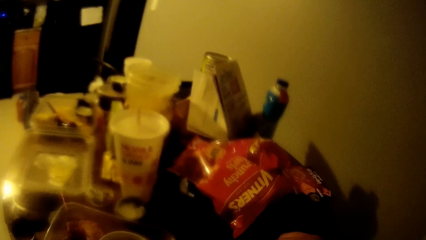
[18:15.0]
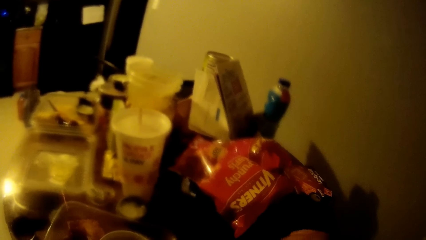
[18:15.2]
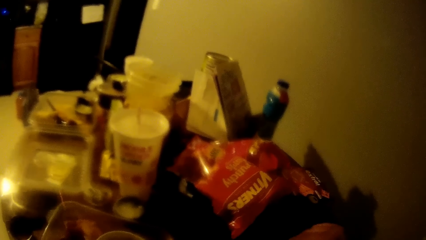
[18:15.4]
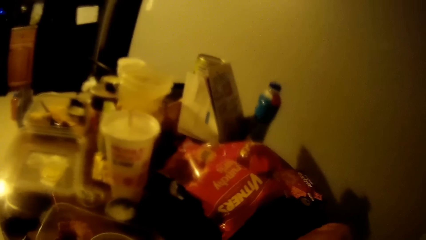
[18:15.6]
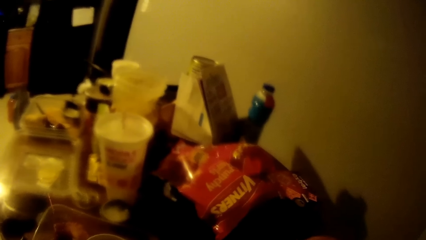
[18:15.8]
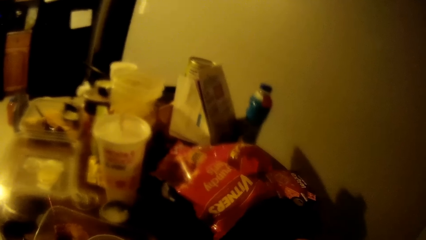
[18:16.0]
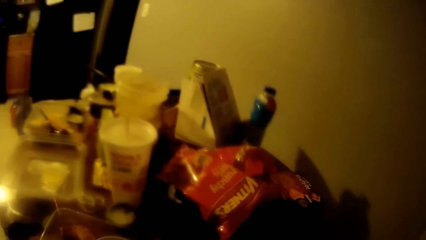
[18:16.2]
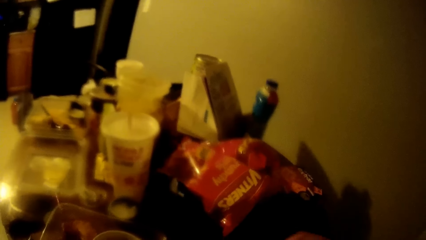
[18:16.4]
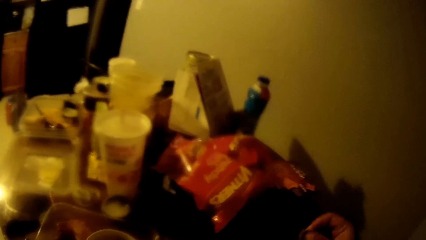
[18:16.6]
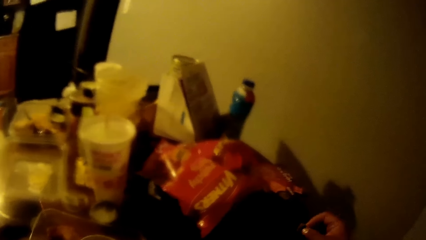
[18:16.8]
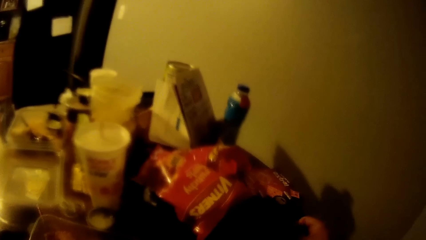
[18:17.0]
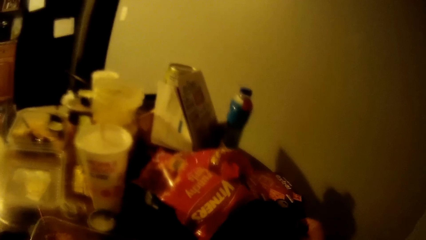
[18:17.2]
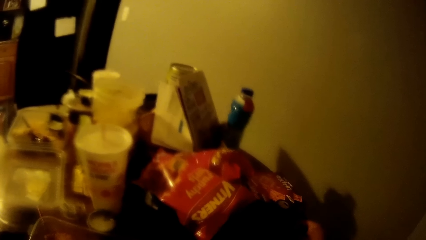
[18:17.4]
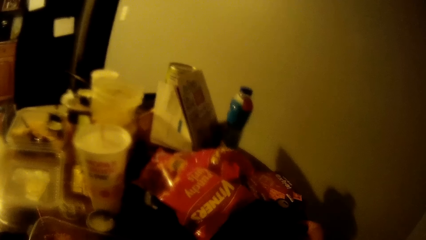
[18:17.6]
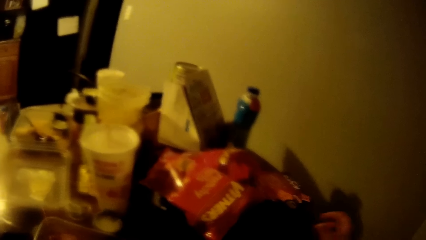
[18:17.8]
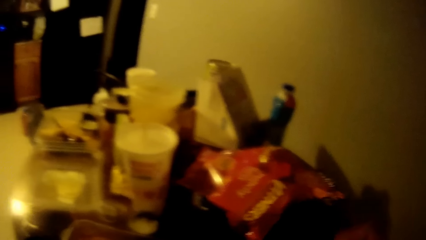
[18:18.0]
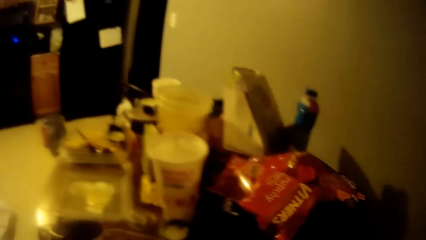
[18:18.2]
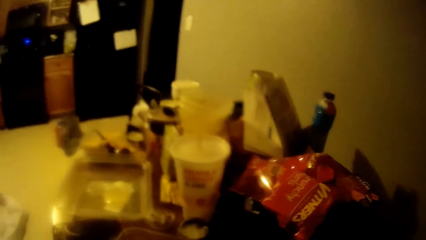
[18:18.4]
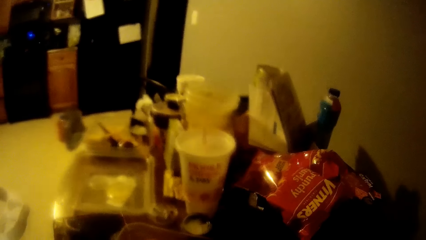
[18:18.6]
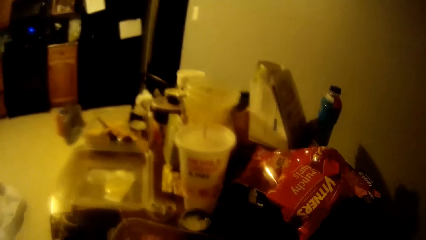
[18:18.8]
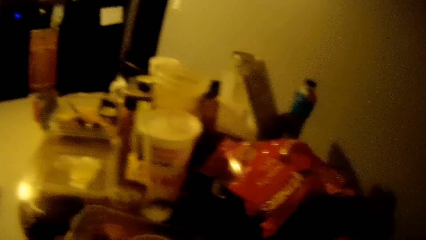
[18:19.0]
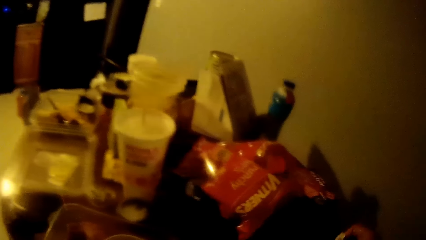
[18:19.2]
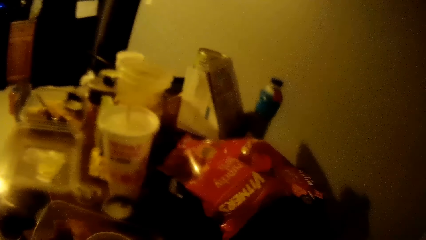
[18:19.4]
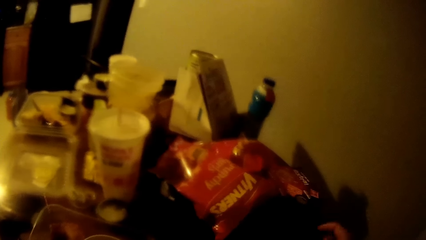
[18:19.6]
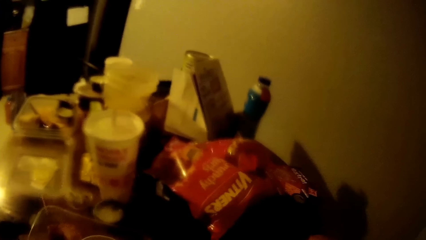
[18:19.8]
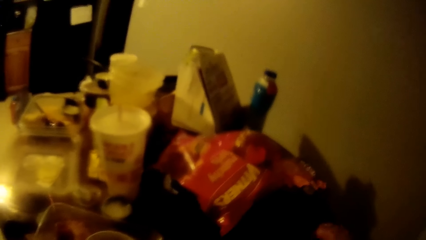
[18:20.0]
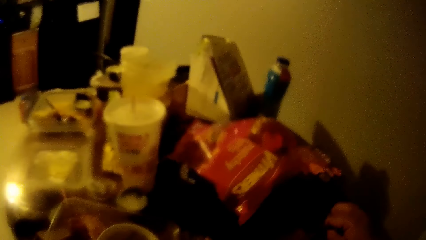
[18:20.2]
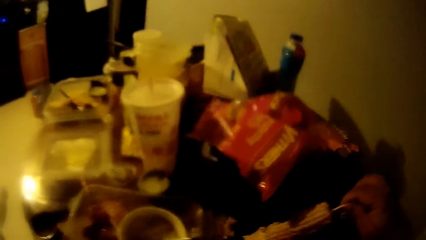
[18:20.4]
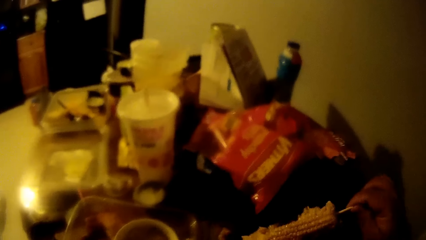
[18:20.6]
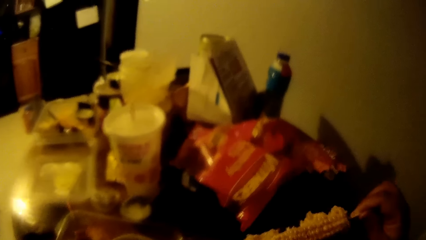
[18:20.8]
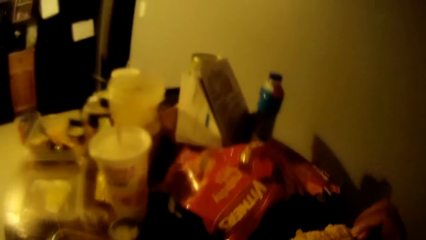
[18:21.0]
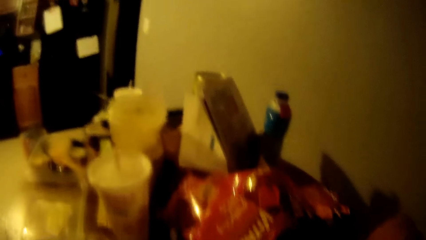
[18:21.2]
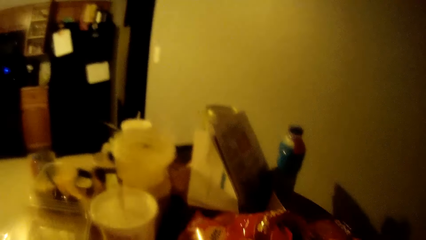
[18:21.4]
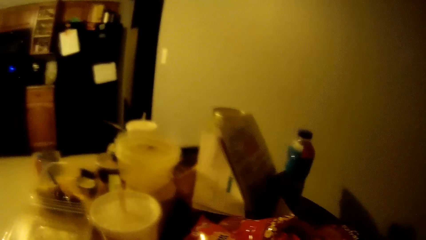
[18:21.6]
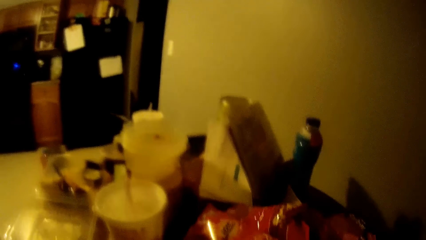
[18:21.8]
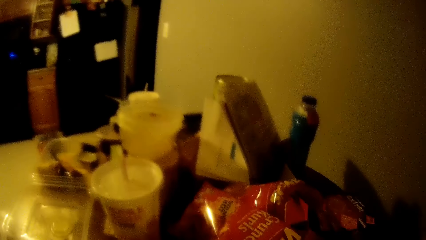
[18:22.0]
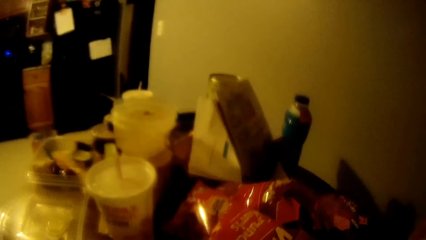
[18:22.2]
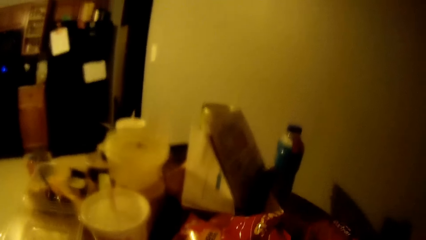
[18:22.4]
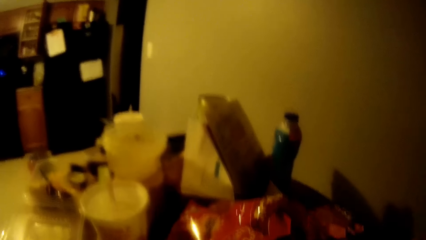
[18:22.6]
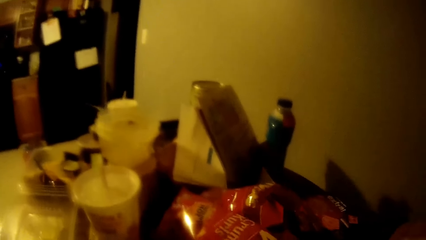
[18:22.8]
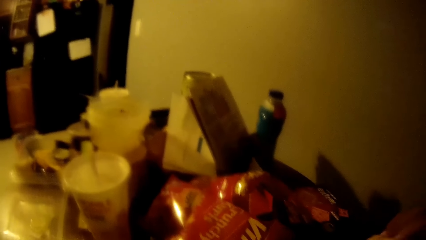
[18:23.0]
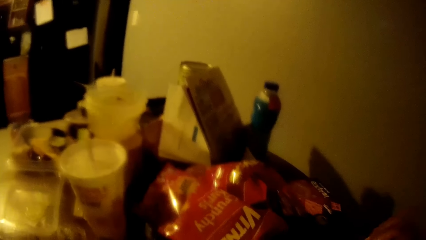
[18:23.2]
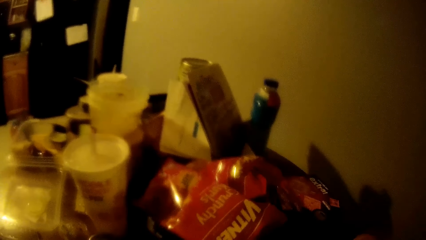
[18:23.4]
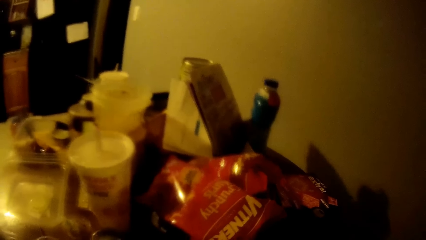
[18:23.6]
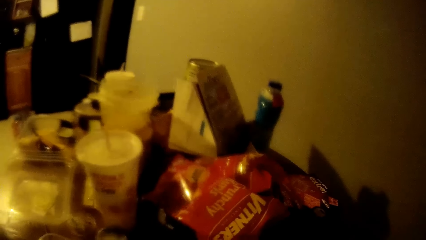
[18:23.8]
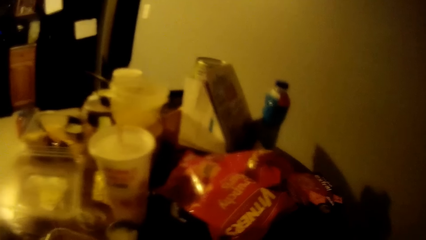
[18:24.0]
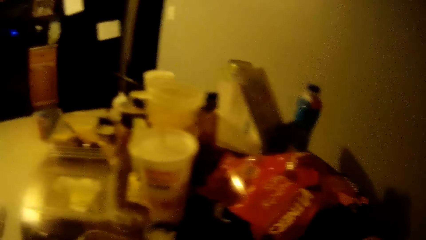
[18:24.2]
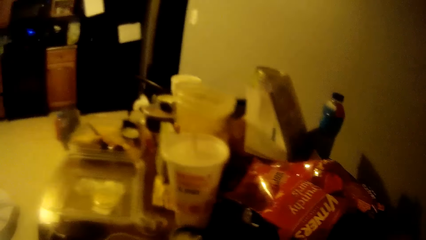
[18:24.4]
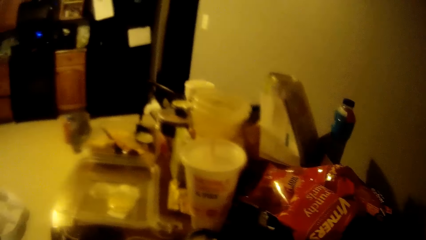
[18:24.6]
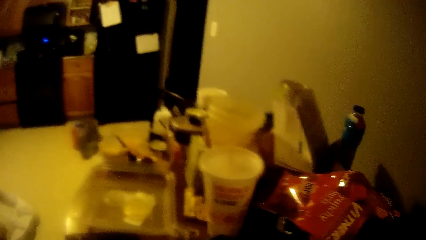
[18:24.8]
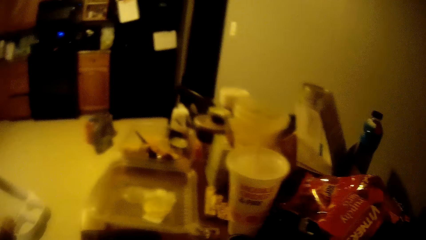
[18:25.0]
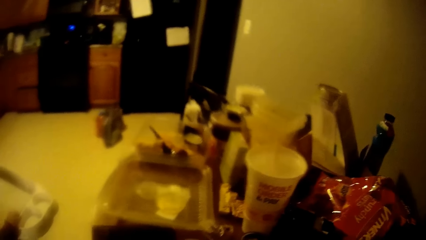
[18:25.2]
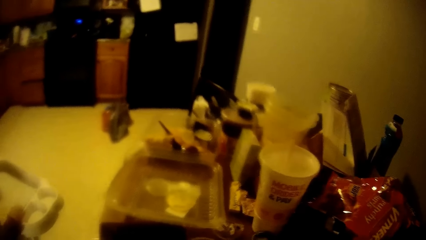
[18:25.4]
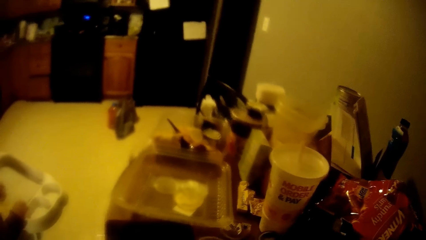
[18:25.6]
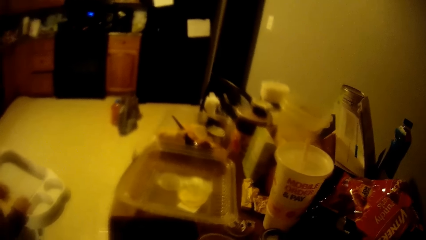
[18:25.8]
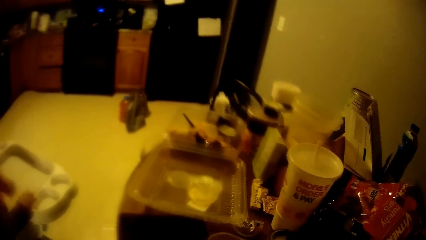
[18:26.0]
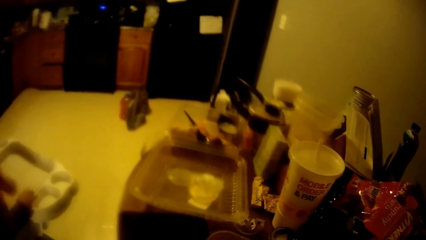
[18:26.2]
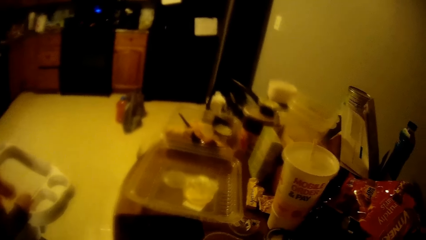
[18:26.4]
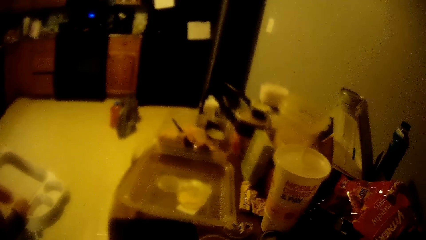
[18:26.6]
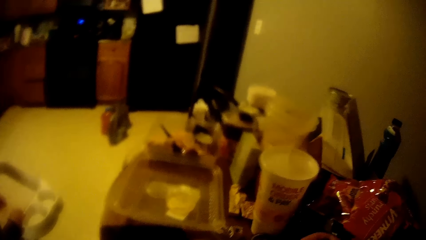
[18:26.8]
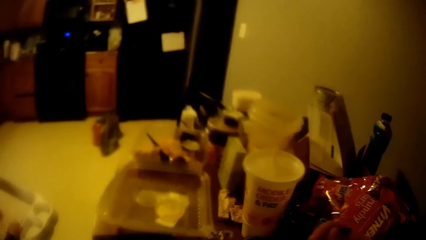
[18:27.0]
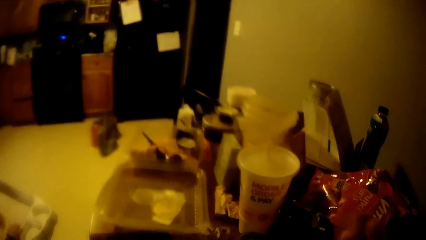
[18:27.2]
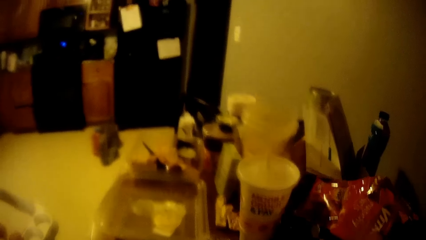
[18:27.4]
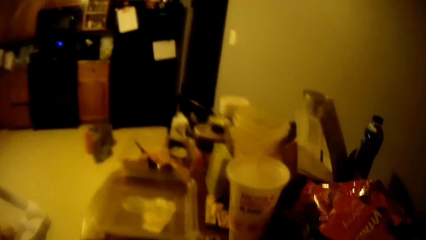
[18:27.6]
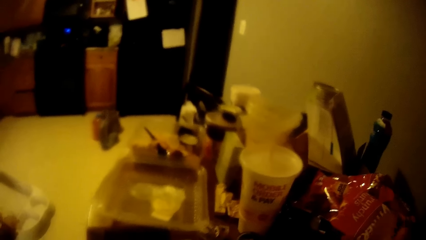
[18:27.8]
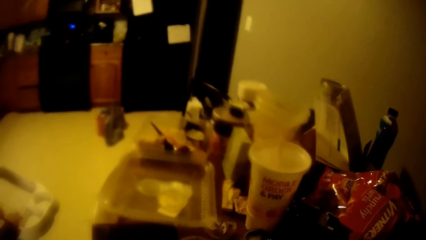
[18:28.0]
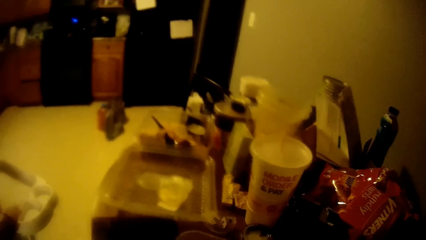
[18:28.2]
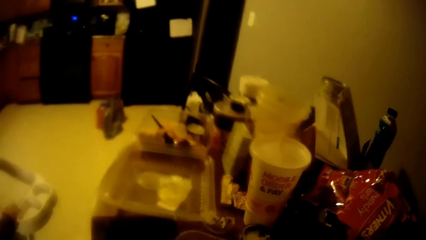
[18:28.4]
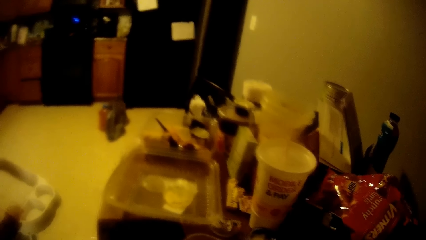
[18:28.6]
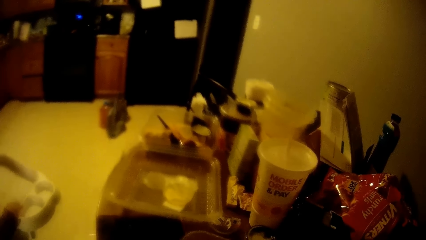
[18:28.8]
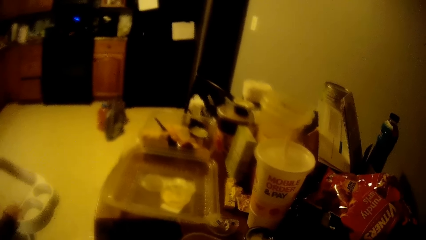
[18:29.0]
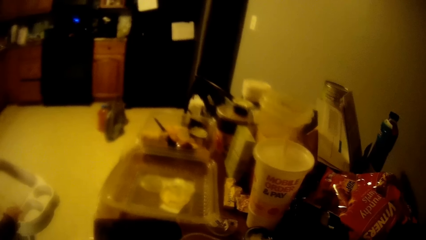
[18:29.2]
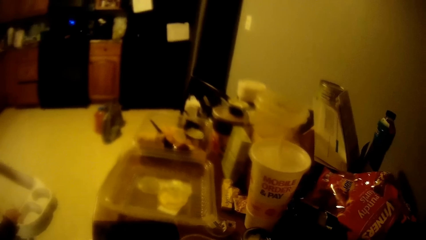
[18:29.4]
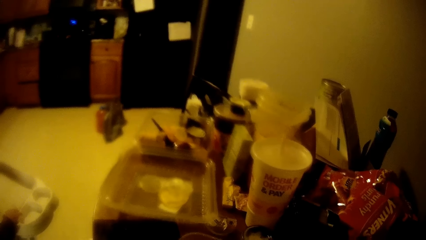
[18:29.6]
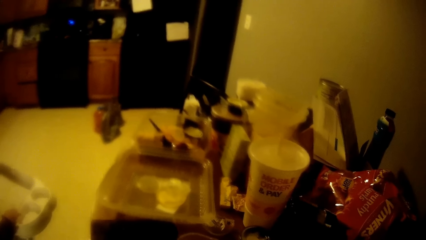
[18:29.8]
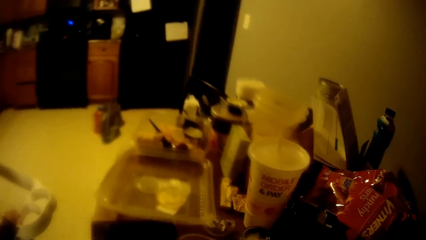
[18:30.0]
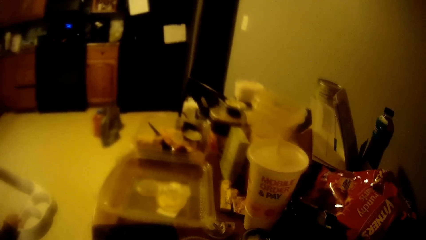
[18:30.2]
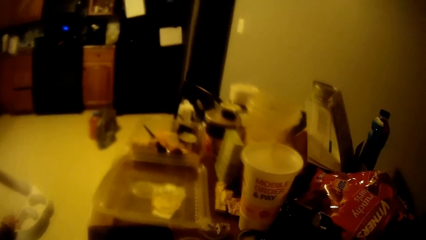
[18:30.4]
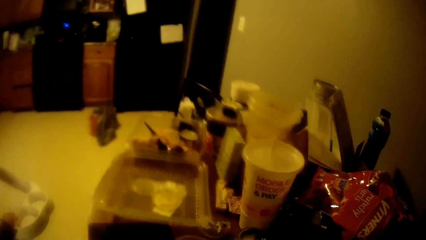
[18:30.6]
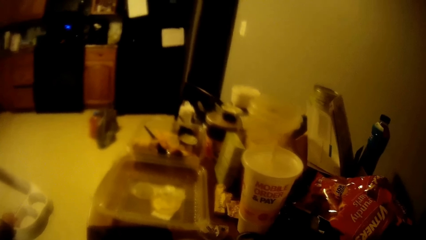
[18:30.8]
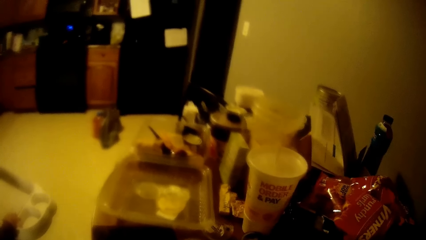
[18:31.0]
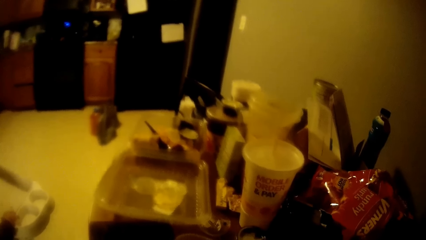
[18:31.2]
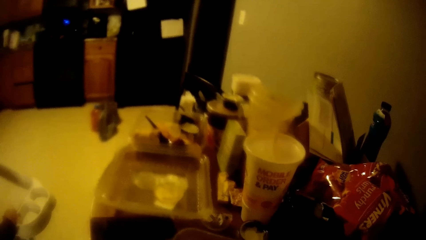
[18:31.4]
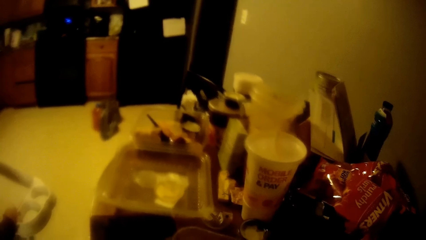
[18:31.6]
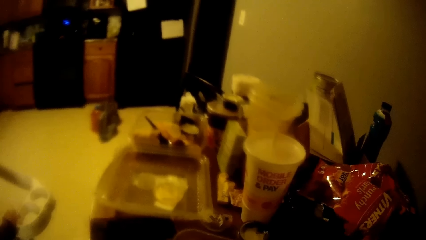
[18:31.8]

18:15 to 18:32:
The camera wearer places the container on the table with his right hand. He eats his food from the table with both hands.
